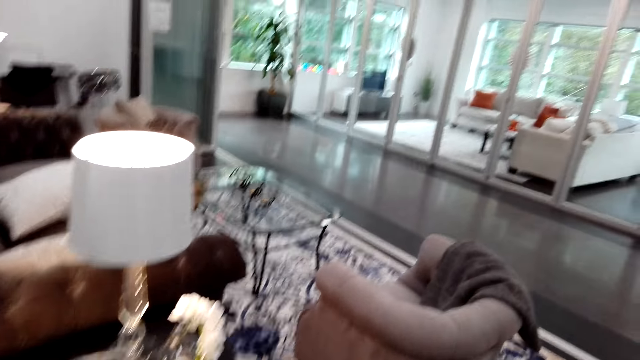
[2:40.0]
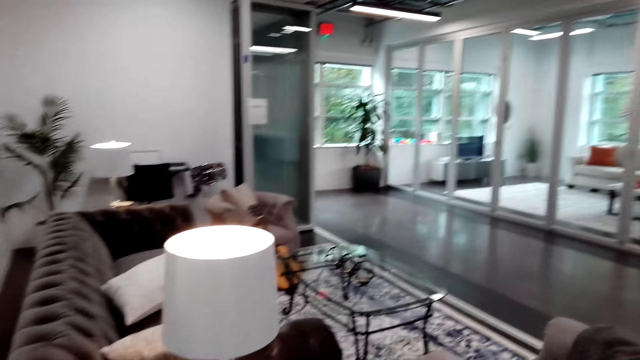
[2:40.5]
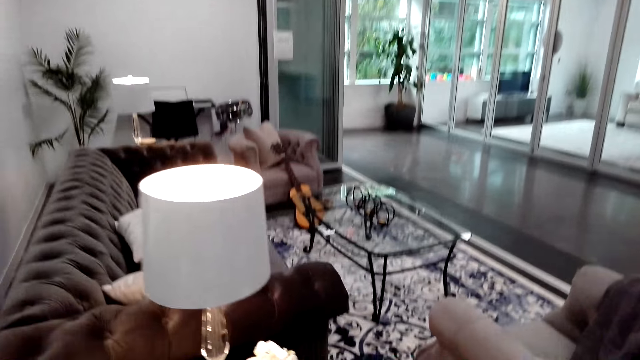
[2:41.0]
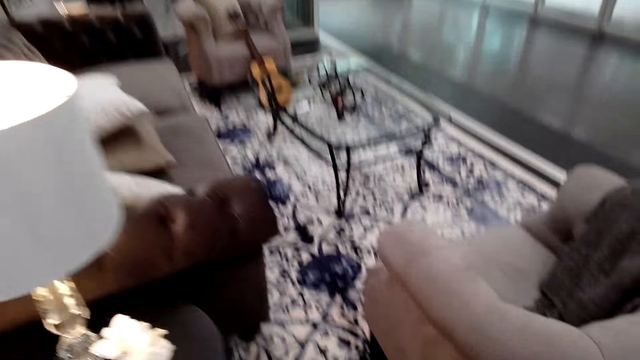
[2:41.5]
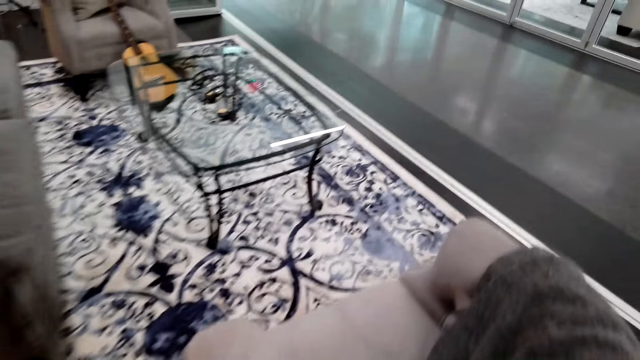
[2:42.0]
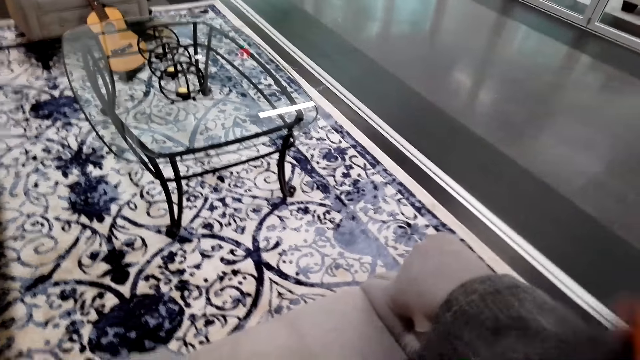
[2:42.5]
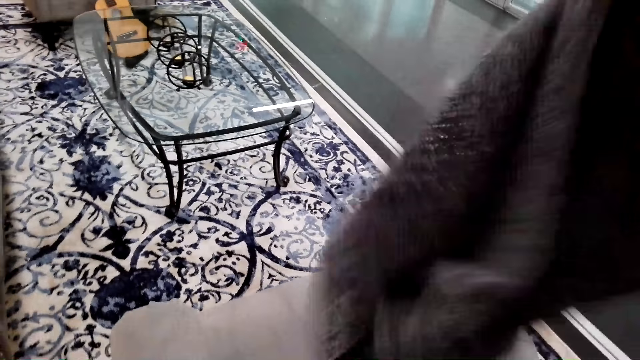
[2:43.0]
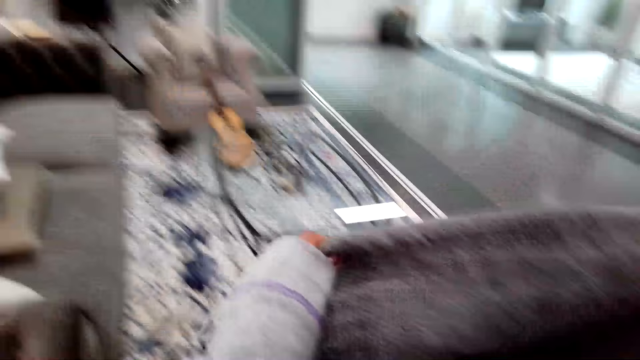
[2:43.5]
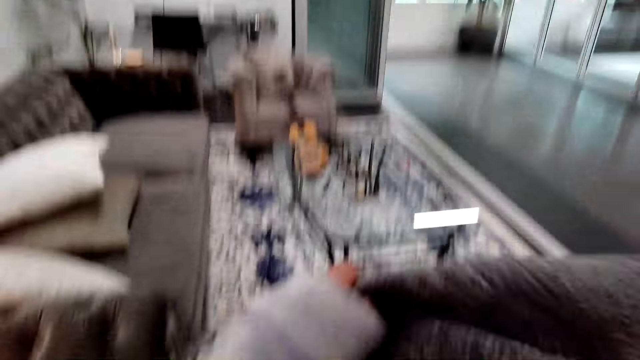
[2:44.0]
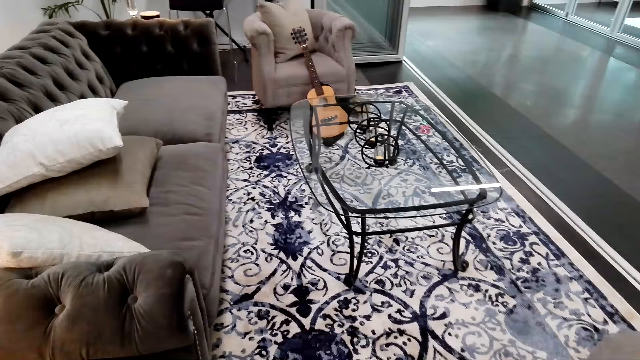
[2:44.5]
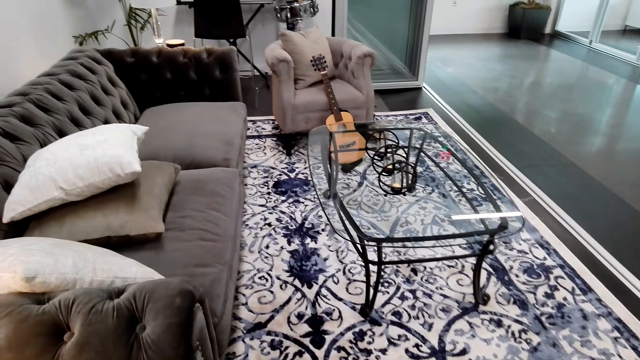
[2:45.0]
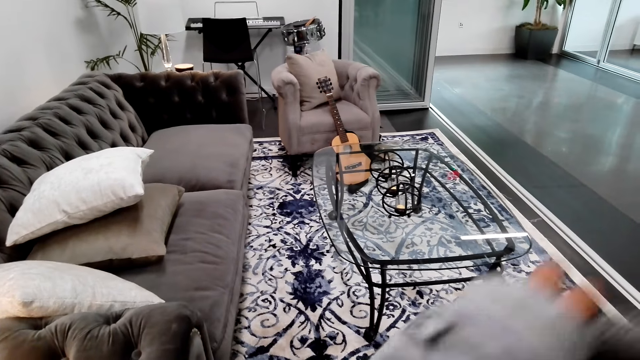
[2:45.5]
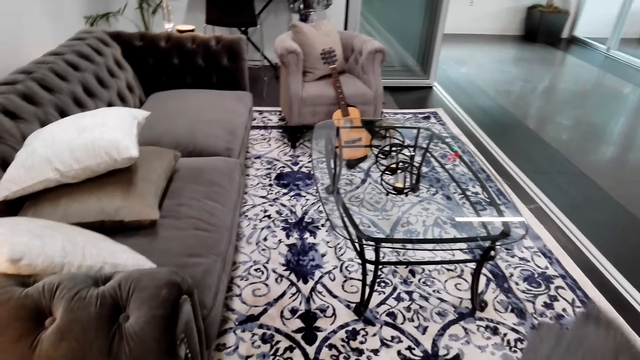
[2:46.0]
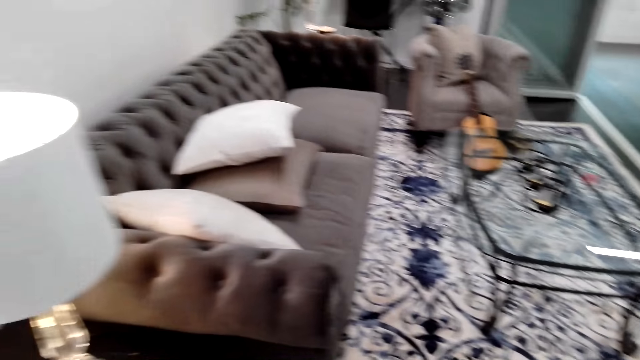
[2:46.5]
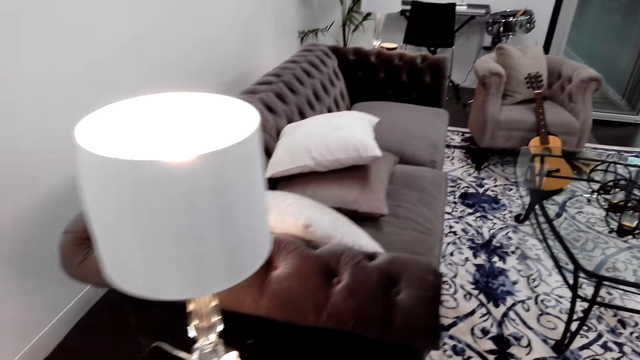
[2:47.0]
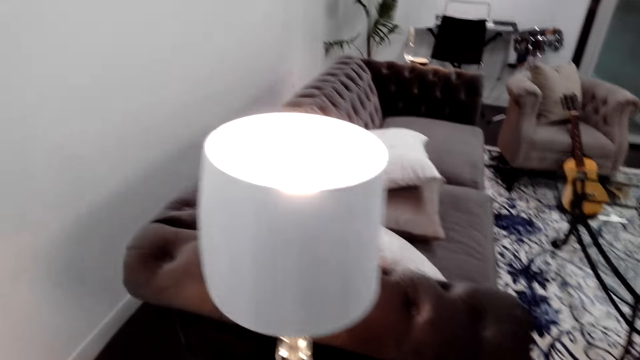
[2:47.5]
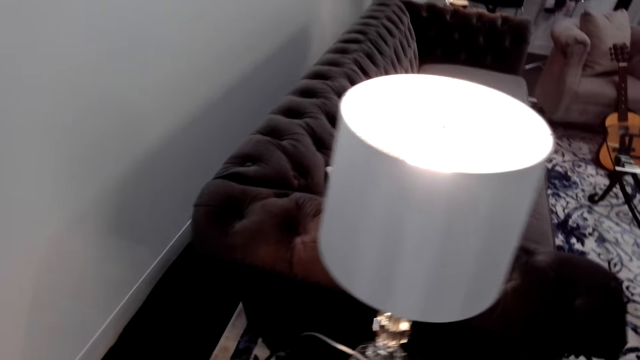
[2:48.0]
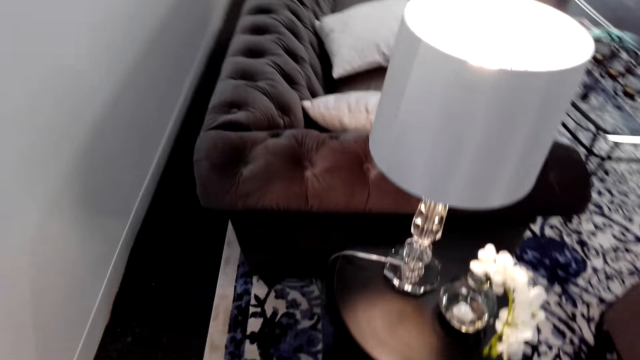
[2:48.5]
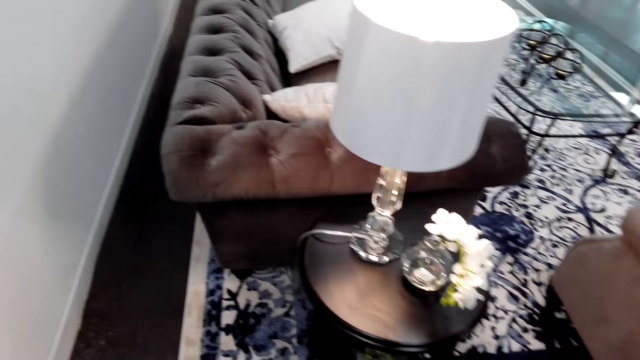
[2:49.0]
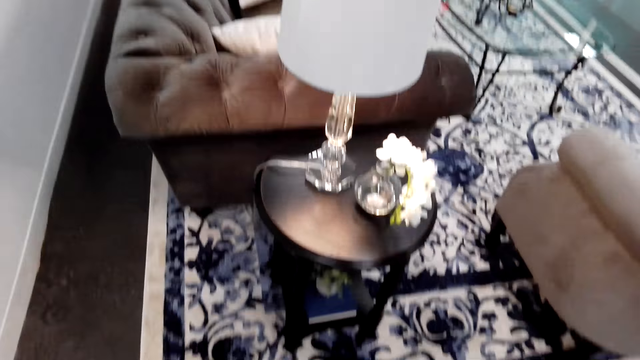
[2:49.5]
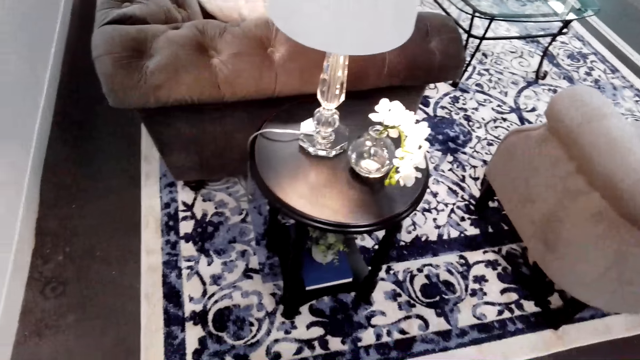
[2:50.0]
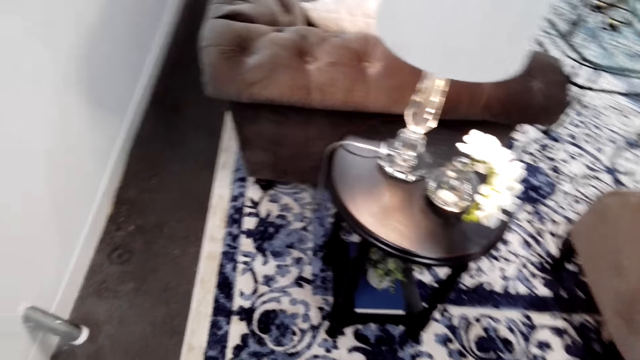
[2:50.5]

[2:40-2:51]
The camera wearer walks forward. They lift a cloth. They fold the cloth. They look around the room and walk around the room.

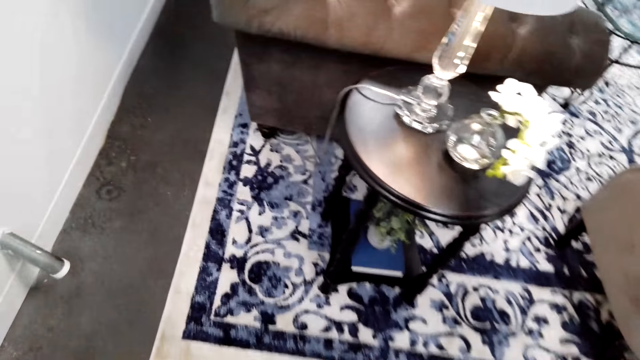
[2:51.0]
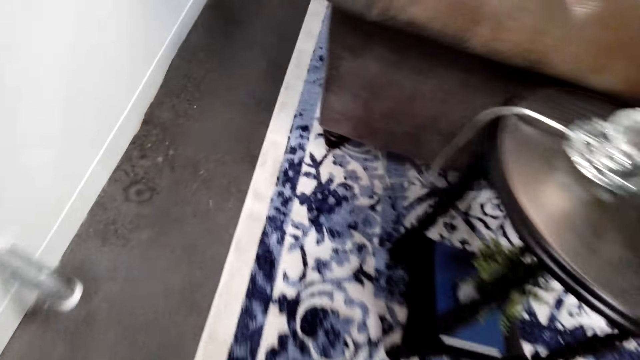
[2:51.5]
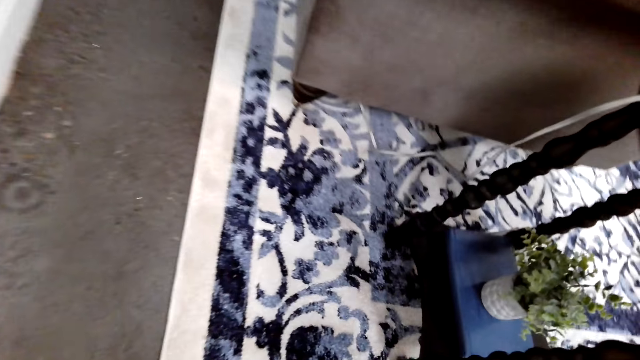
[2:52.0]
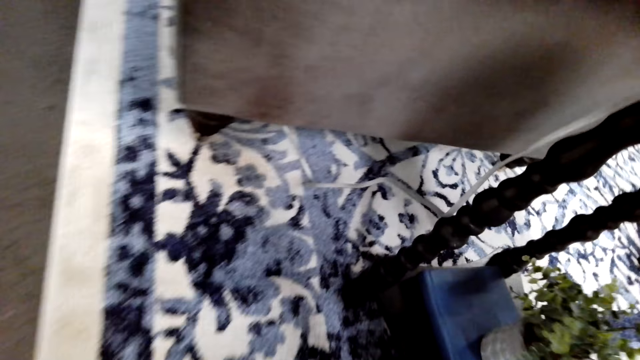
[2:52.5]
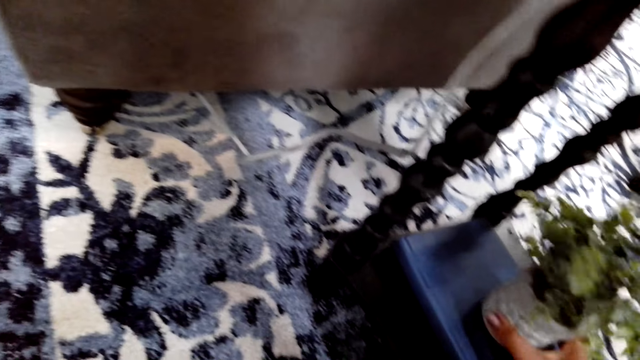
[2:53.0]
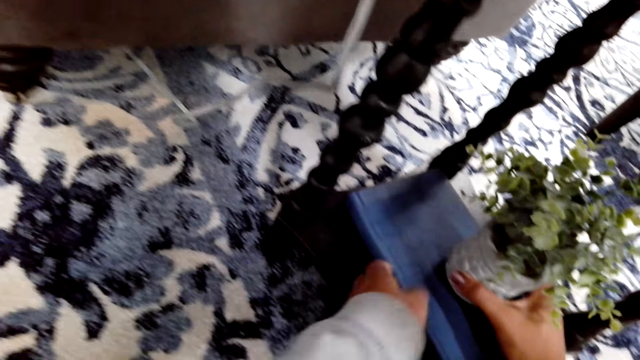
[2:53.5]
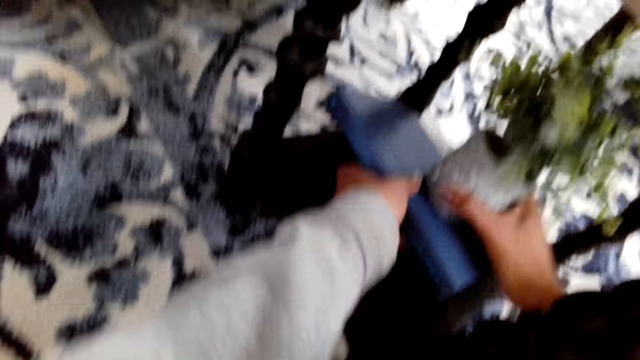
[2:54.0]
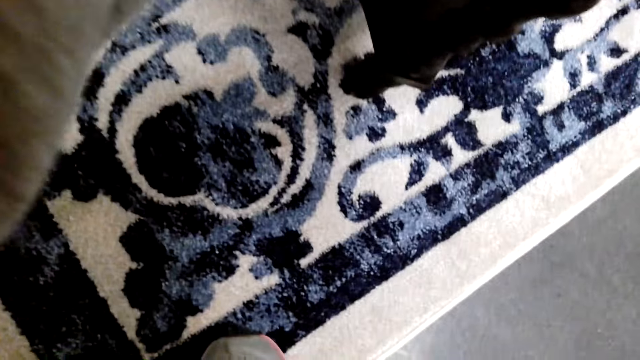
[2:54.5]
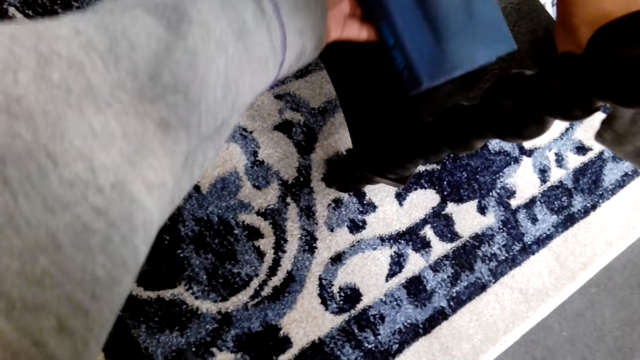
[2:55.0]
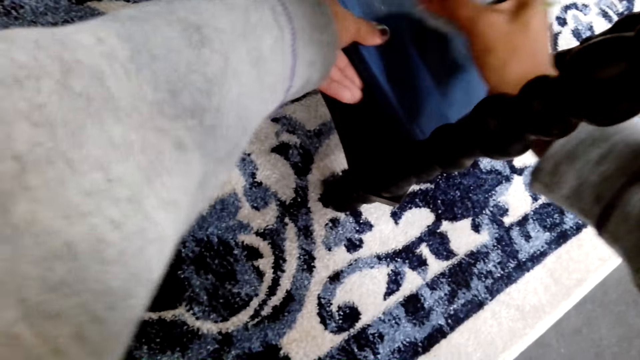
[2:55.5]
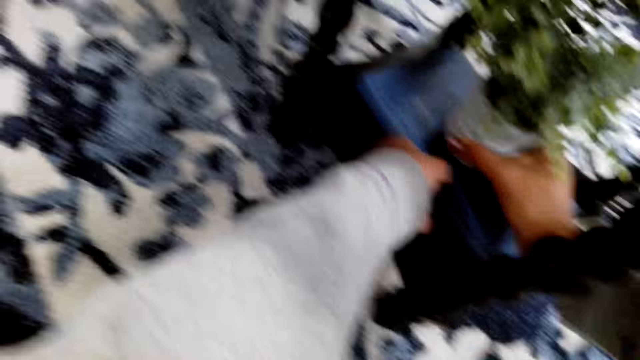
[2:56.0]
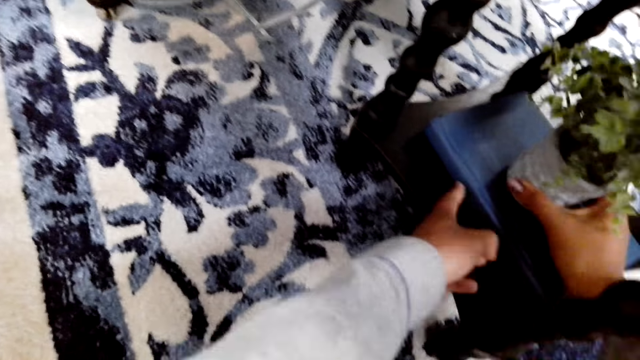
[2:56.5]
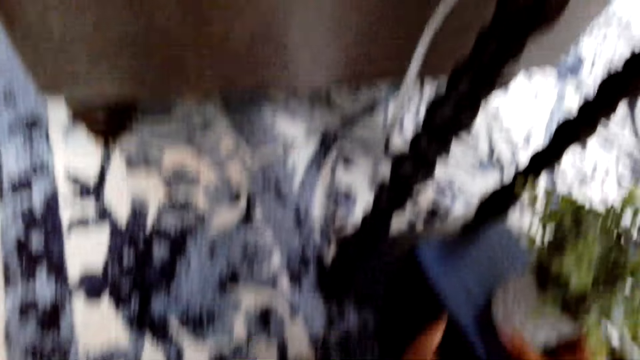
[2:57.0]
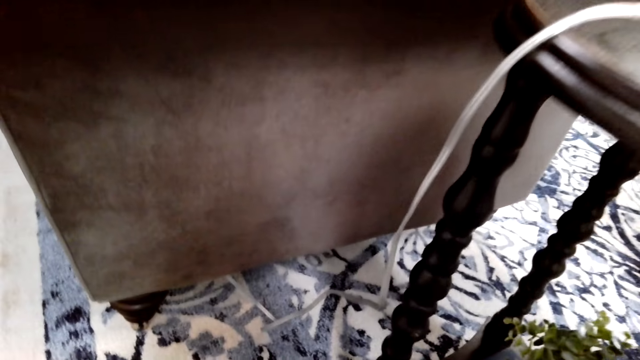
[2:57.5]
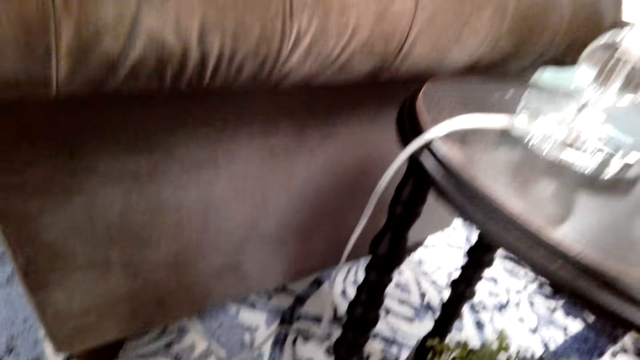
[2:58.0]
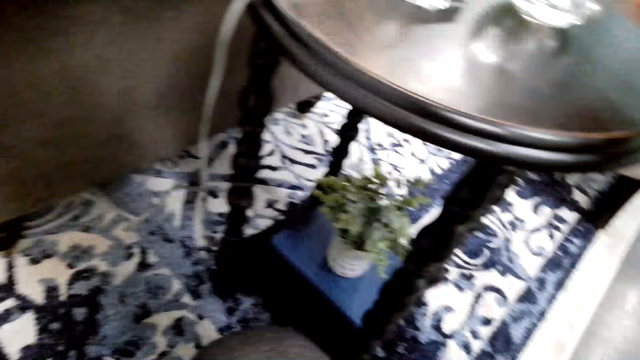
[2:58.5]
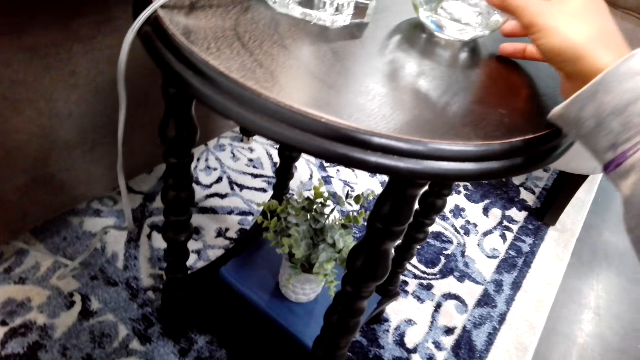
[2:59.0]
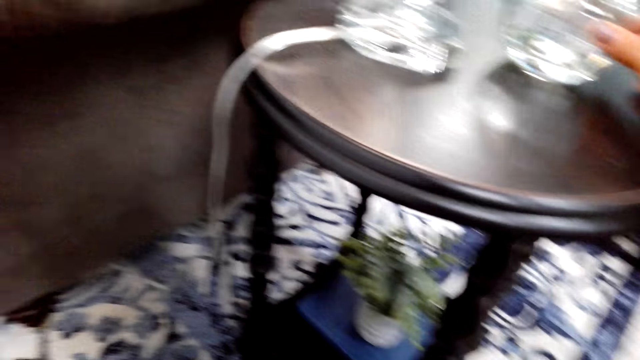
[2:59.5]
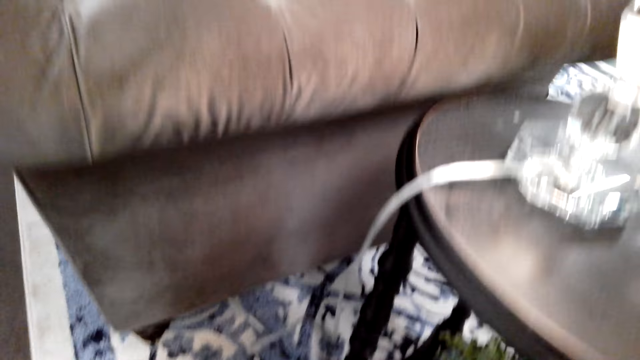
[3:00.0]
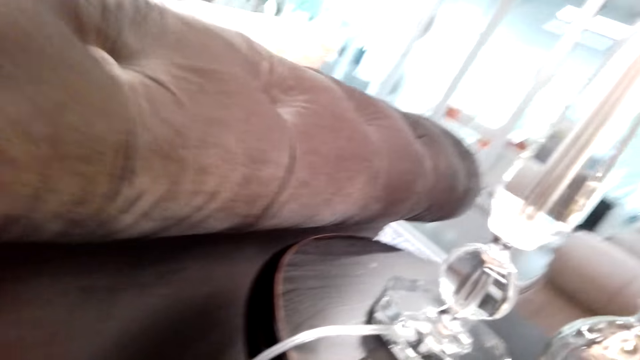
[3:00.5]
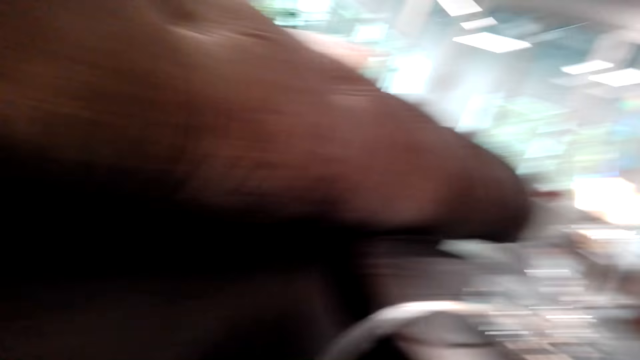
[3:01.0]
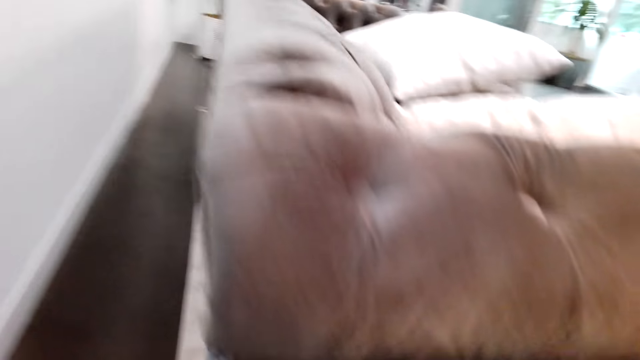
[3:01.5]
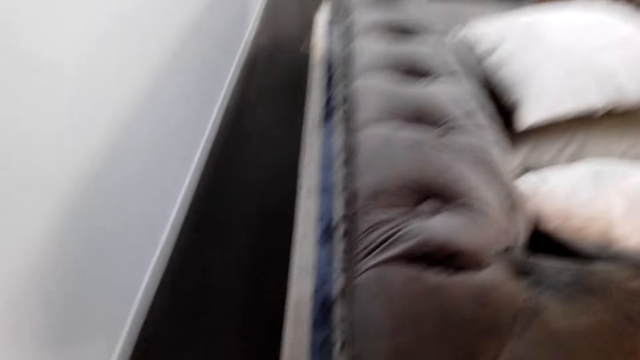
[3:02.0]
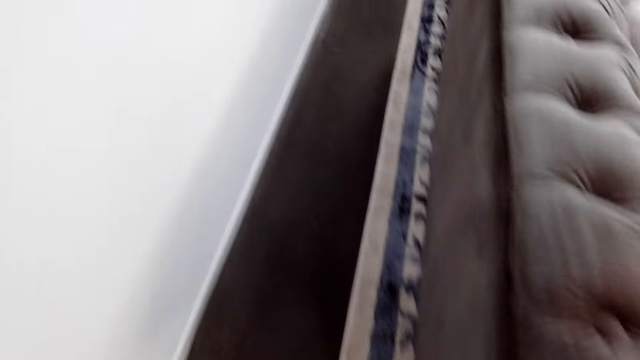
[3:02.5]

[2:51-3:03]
The camera wearer holds a flower vase. They lift the plant vase. They lift a book. They adjust the book and flower vase under a table. They put the plant vase under the side table. They walk around the room.
